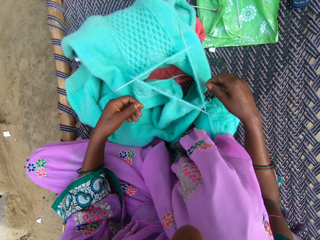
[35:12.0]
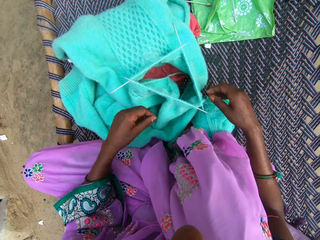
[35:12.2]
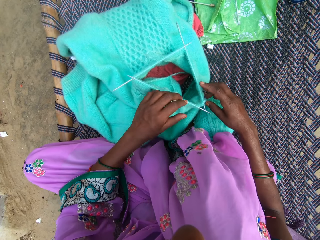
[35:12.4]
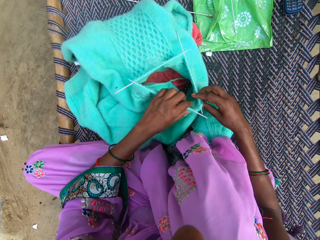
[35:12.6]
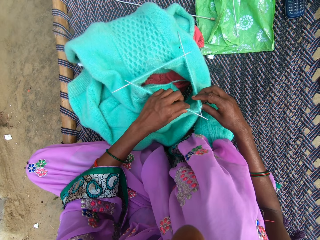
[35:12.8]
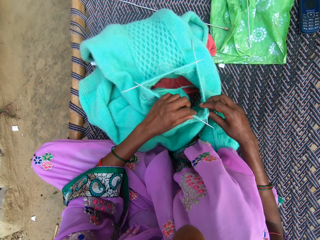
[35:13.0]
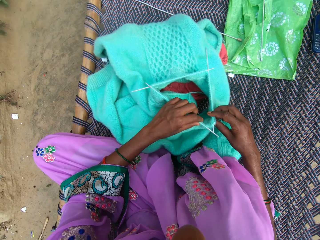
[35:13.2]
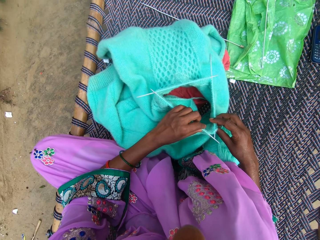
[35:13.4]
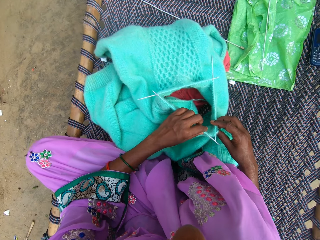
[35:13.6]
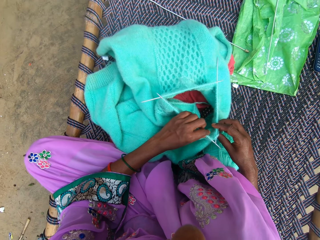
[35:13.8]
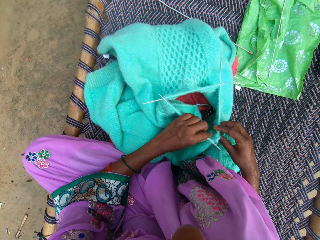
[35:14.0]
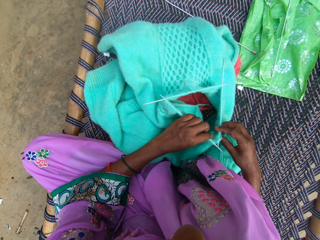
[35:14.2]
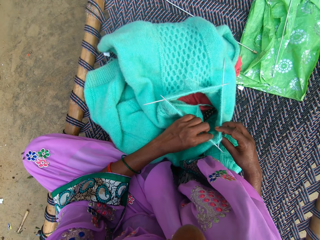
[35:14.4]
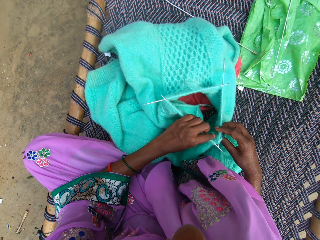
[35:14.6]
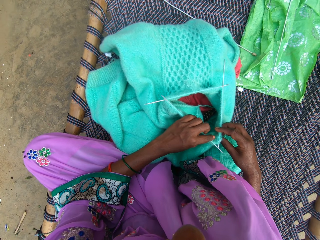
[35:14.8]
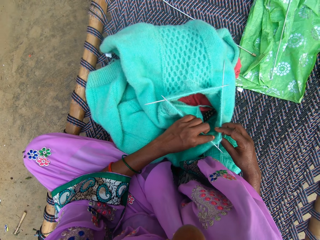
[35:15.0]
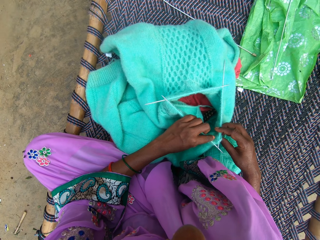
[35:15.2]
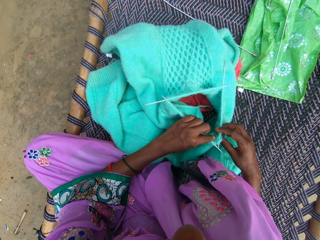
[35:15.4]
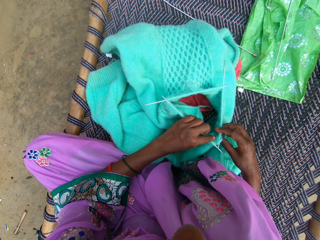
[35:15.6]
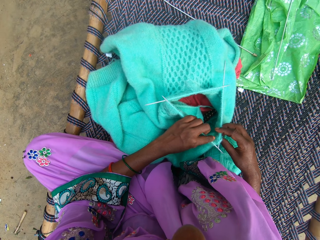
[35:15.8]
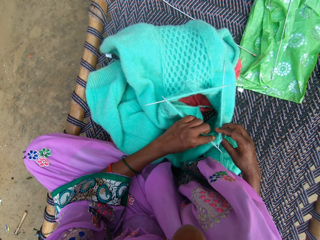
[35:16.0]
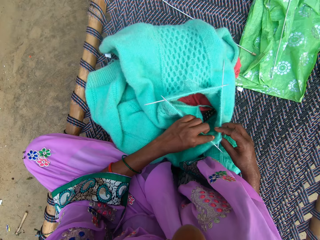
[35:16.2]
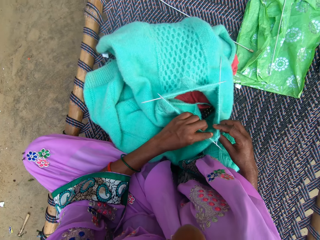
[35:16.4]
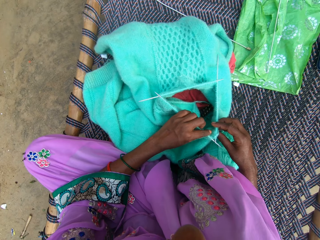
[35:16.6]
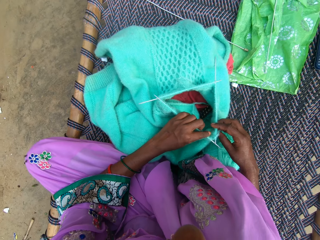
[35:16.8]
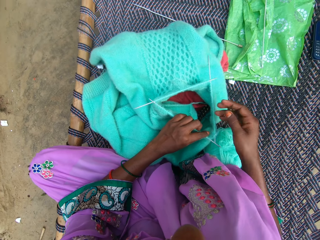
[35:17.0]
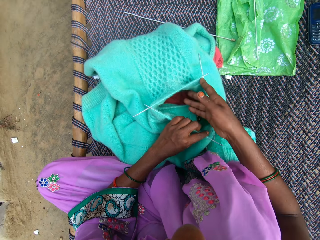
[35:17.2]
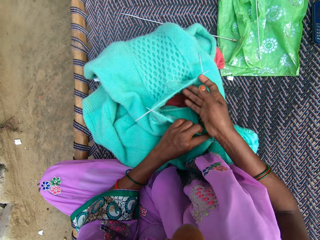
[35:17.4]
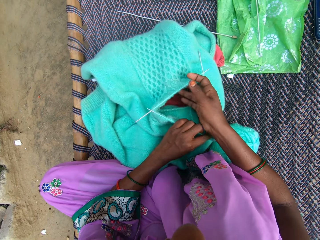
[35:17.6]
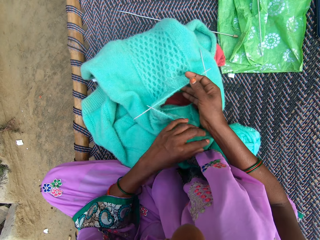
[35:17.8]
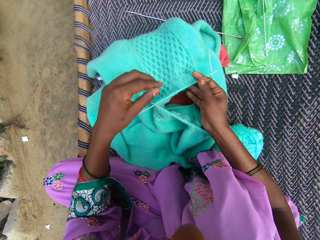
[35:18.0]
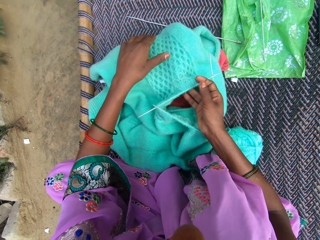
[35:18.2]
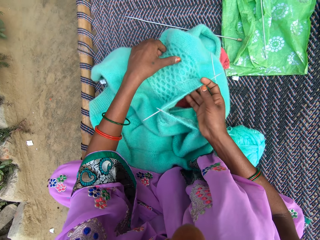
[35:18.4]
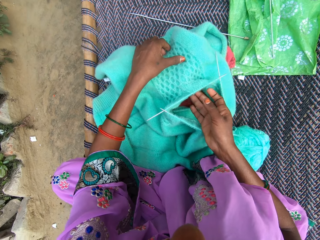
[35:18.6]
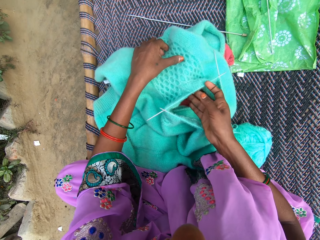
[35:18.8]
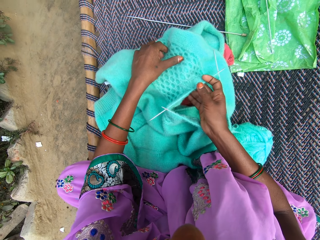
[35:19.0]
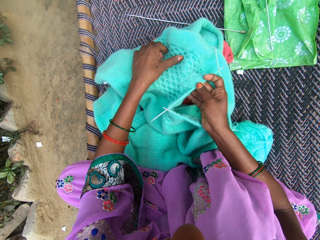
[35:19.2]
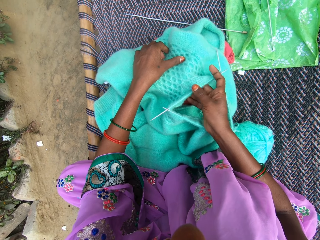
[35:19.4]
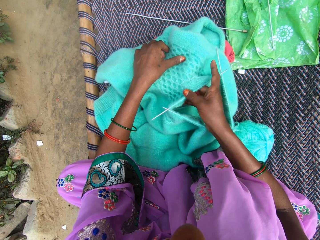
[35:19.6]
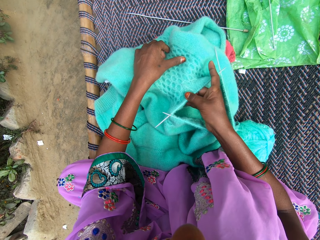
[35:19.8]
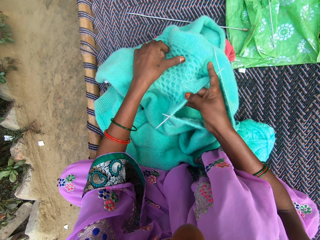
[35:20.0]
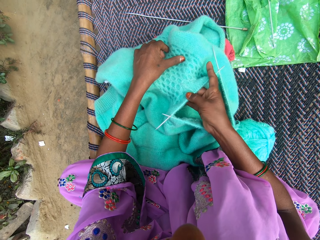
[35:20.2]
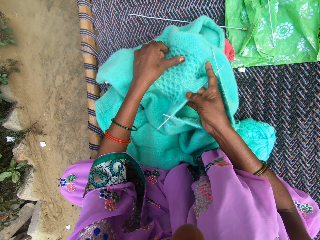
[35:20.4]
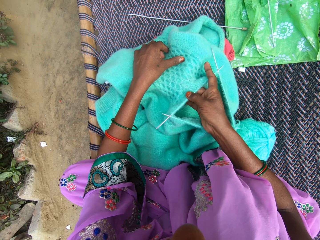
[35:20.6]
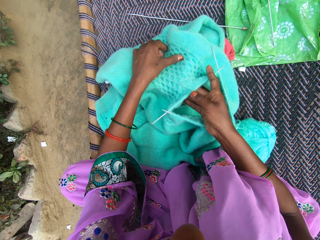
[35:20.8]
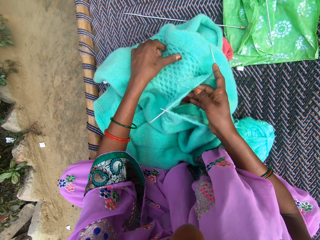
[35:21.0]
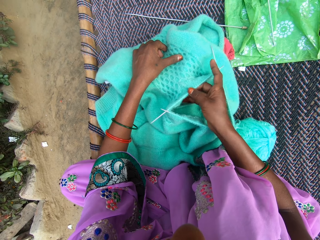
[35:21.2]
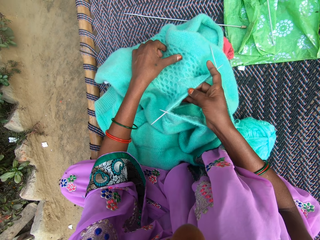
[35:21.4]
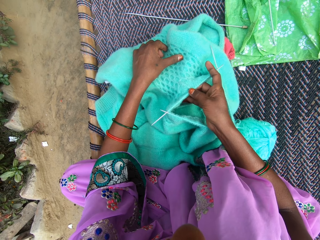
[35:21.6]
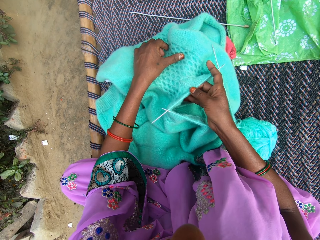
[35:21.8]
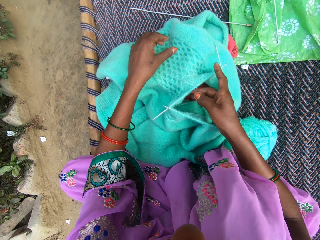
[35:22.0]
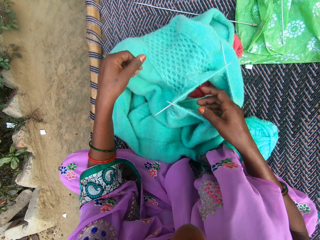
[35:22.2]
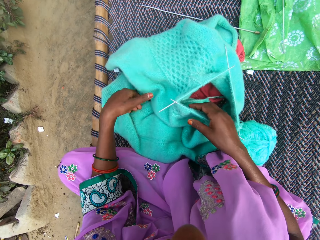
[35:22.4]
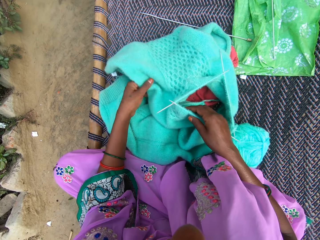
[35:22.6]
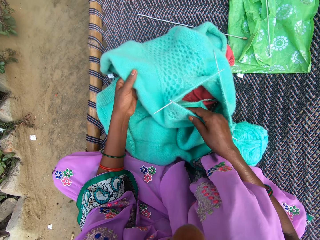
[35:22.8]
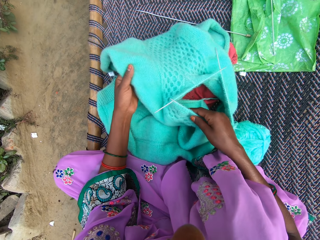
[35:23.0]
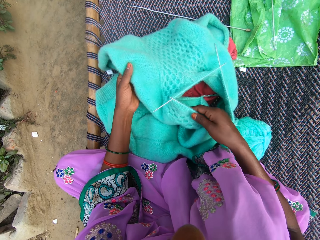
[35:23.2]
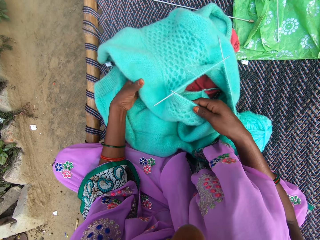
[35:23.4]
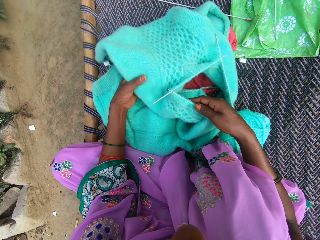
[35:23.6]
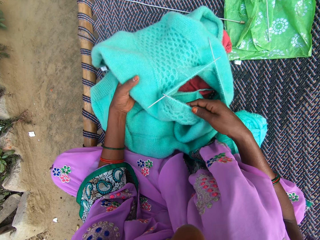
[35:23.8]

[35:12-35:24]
The camera wearer holds the fabric with her hands. She adjusts the fabric with her hands.

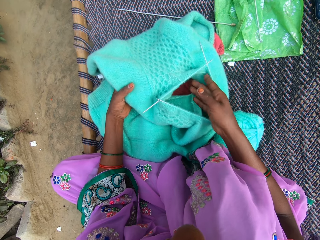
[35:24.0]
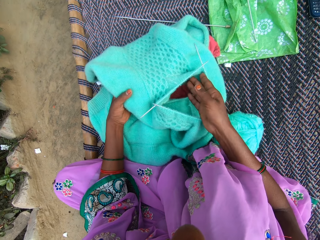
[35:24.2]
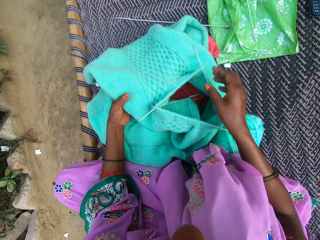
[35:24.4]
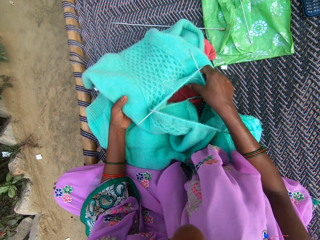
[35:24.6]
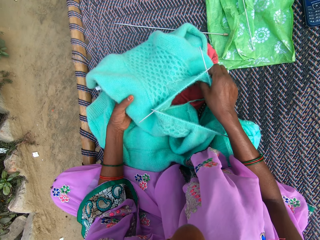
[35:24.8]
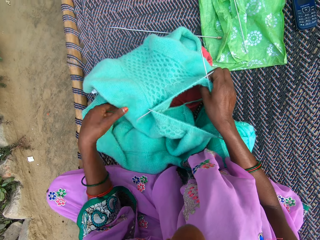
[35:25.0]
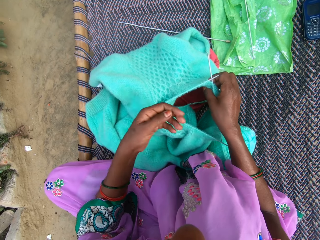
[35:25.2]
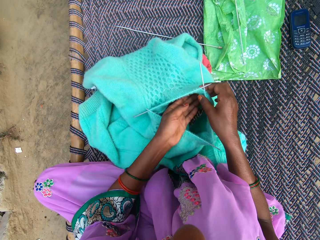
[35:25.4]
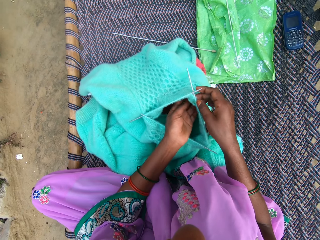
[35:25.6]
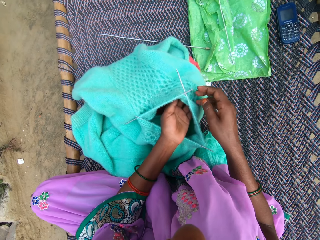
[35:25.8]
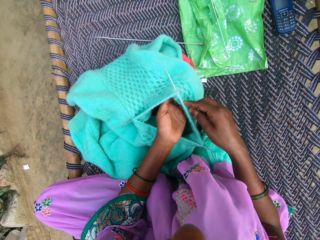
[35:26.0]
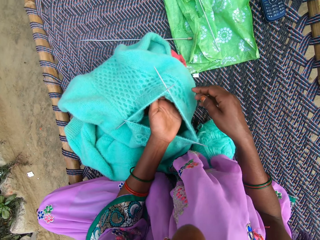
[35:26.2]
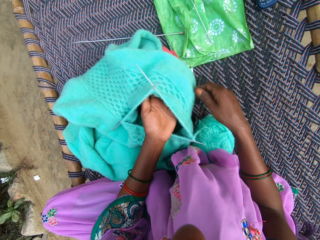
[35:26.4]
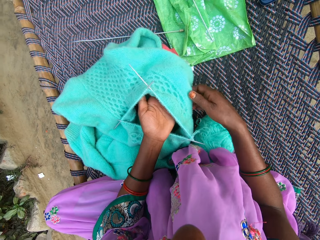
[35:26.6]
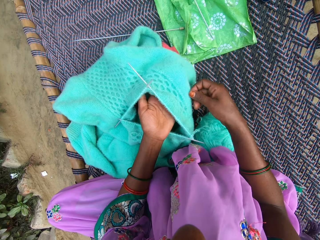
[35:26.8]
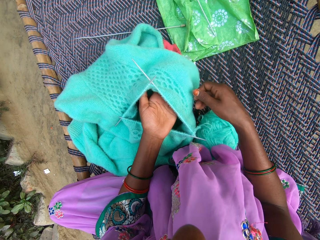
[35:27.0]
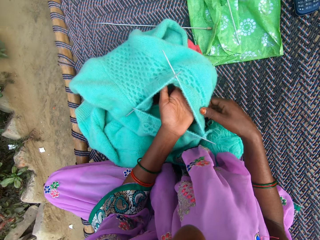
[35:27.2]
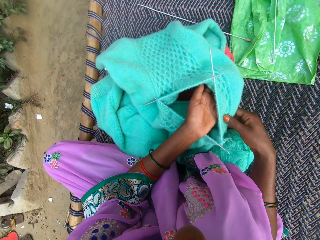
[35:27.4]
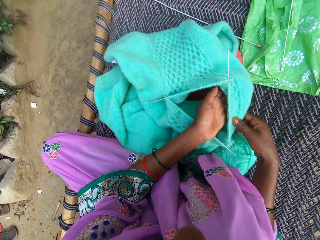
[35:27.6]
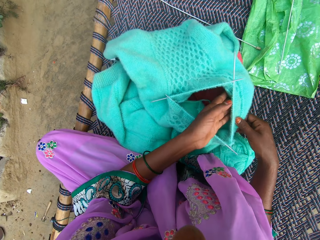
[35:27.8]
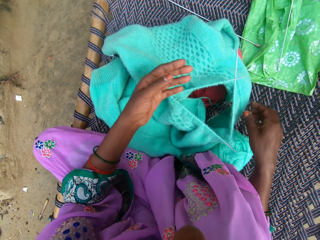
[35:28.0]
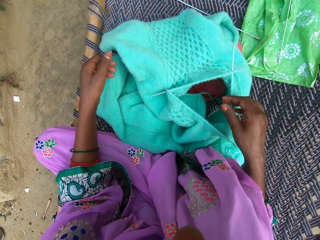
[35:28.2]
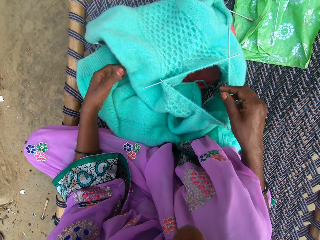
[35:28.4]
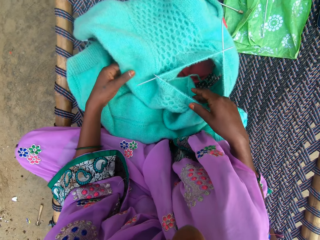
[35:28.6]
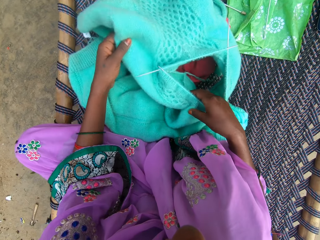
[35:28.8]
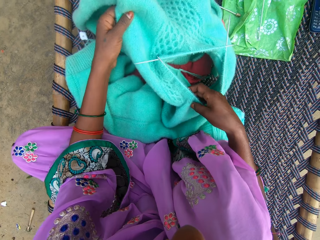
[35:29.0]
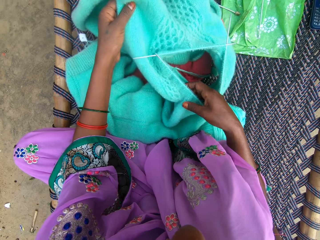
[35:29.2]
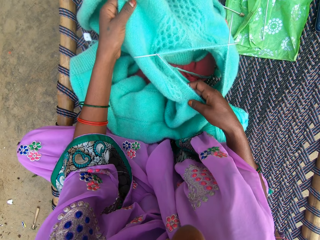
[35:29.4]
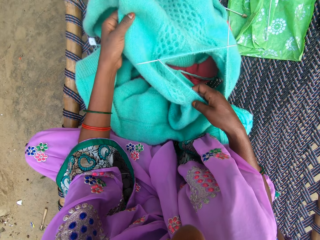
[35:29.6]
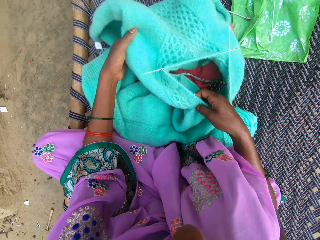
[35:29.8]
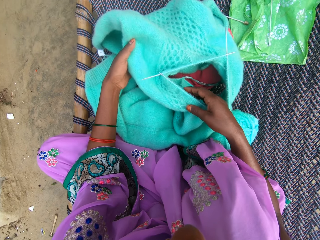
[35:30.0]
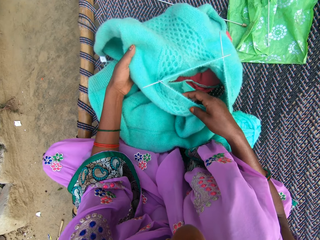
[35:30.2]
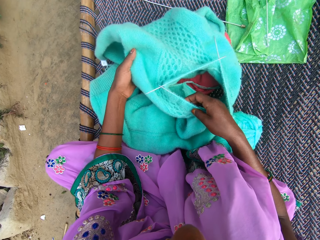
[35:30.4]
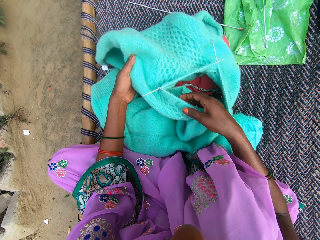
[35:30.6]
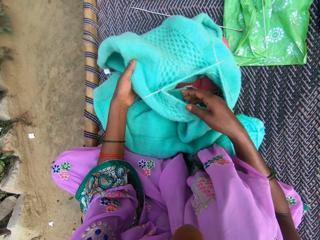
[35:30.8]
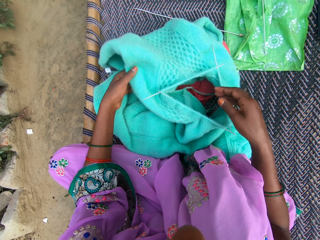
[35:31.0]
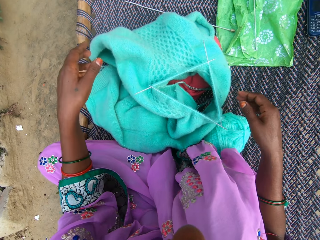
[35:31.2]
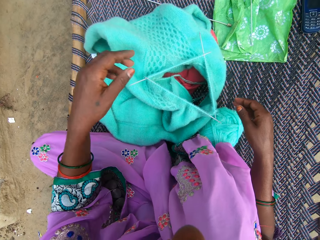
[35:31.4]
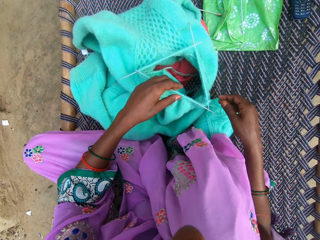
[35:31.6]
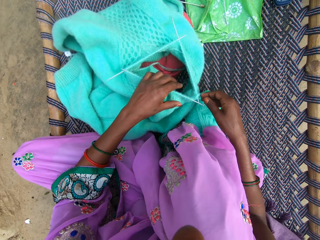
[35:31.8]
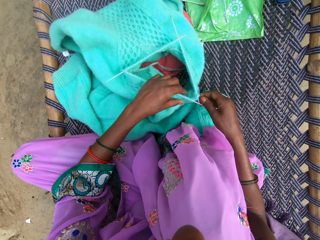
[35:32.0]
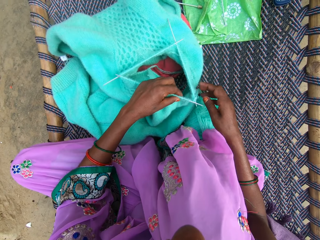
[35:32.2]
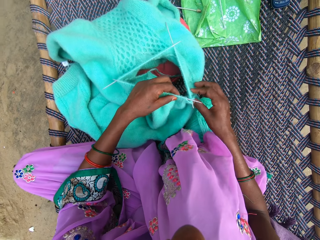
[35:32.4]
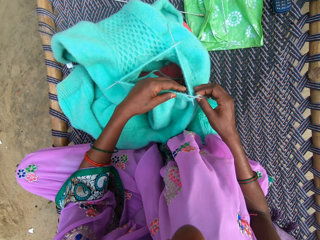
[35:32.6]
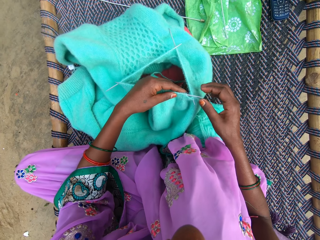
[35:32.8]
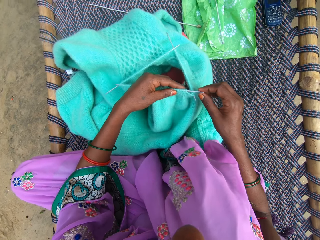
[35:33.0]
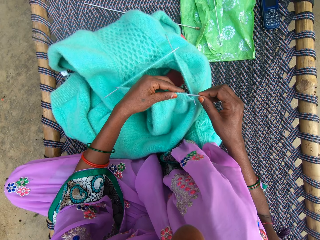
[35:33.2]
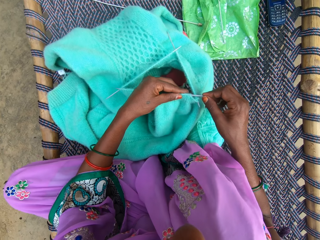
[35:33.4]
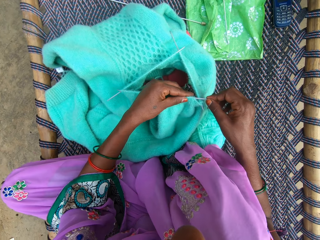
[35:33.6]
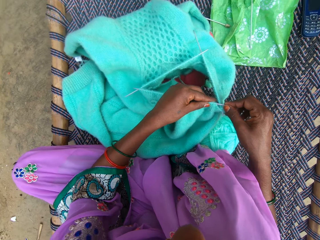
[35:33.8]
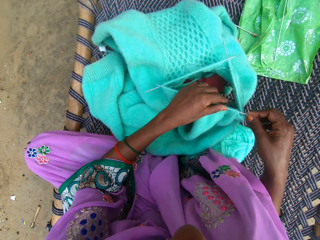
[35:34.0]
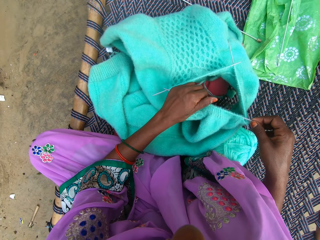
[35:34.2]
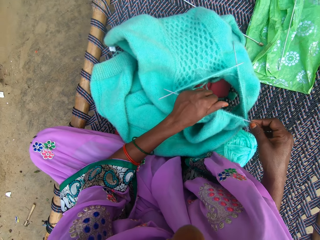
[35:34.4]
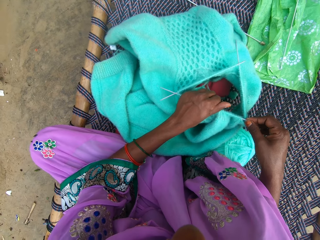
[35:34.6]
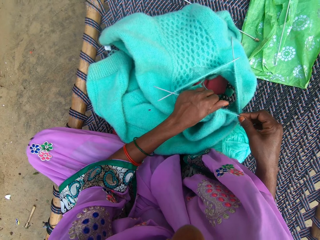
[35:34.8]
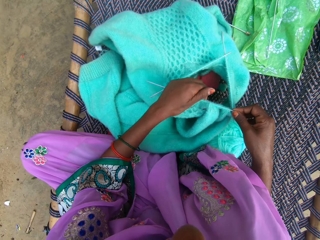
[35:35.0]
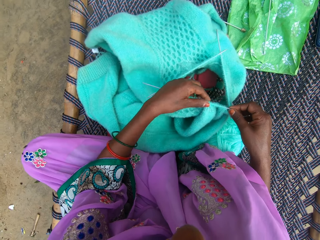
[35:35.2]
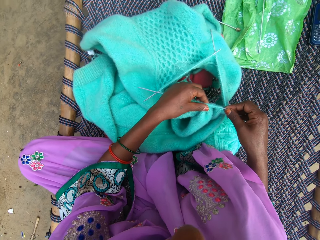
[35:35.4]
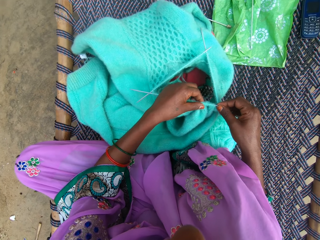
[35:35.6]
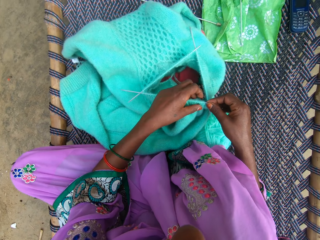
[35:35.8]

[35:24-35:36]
The camera wearer pushes the knitting pin with her right hand. She knits the fabric. She adjusts the fabric with her left hand.
